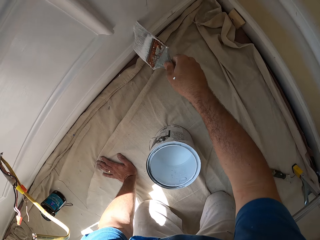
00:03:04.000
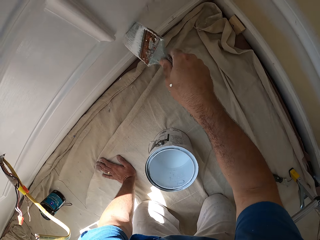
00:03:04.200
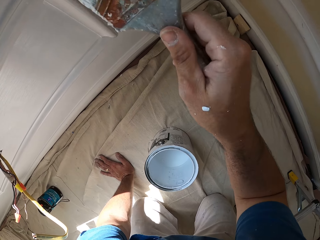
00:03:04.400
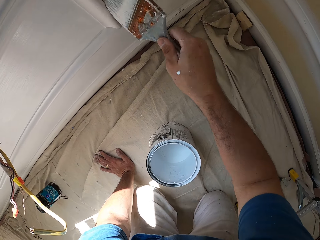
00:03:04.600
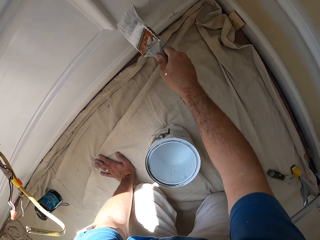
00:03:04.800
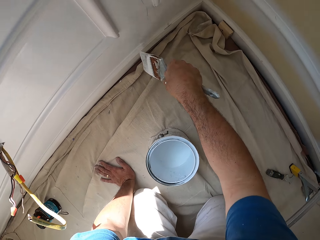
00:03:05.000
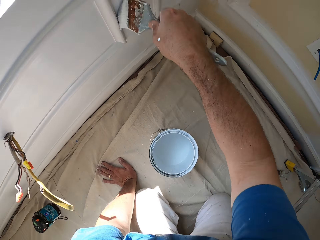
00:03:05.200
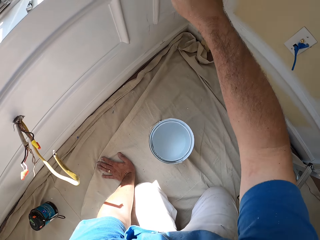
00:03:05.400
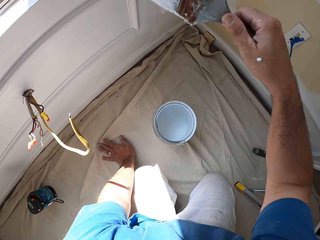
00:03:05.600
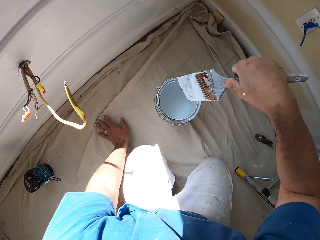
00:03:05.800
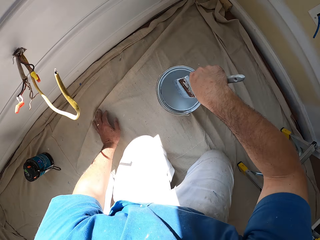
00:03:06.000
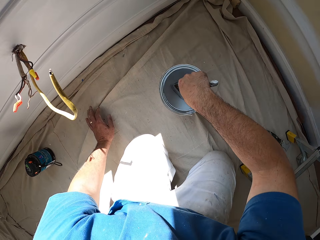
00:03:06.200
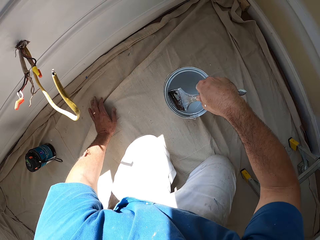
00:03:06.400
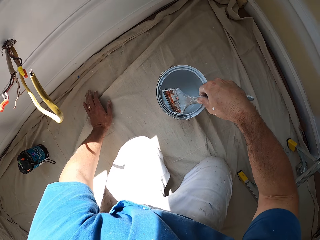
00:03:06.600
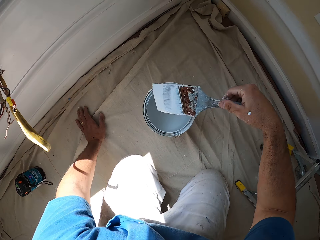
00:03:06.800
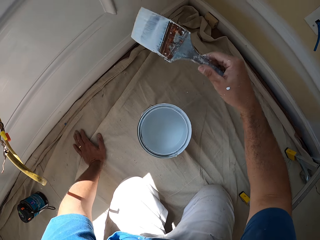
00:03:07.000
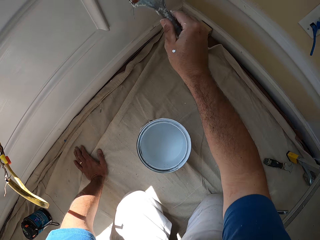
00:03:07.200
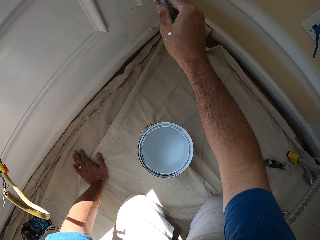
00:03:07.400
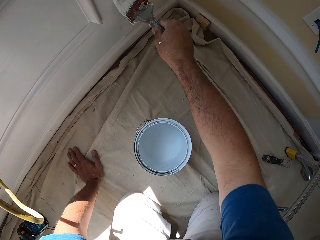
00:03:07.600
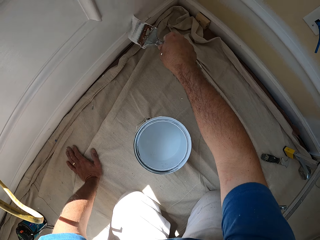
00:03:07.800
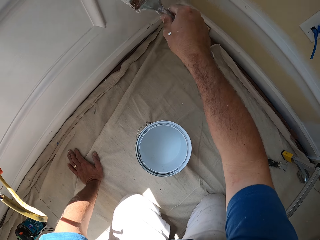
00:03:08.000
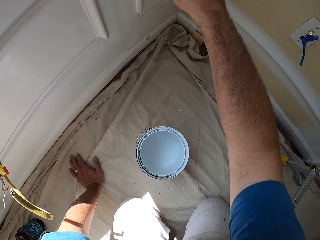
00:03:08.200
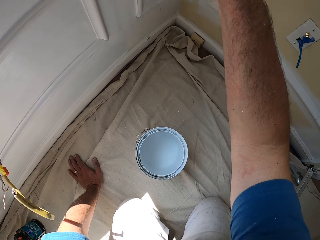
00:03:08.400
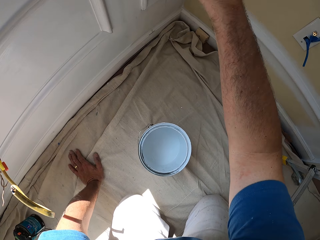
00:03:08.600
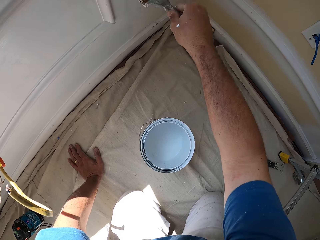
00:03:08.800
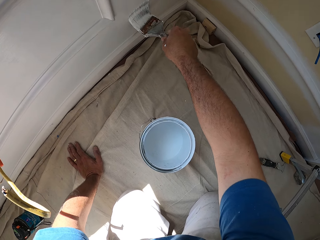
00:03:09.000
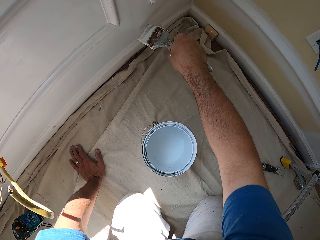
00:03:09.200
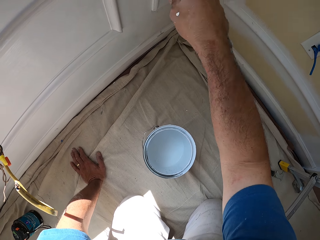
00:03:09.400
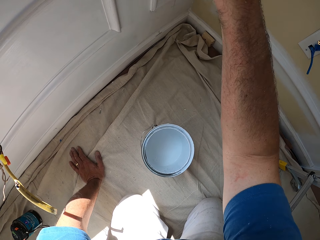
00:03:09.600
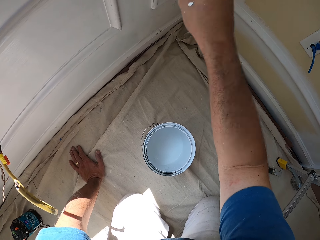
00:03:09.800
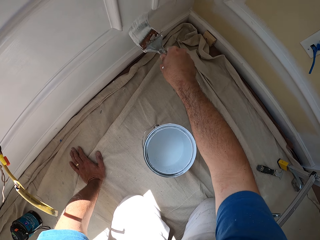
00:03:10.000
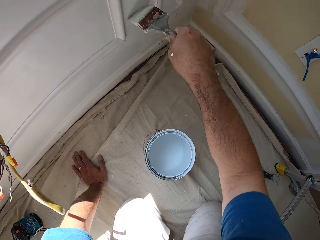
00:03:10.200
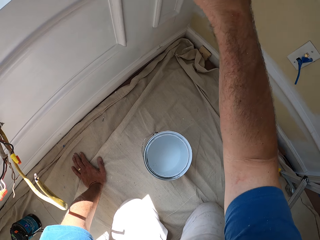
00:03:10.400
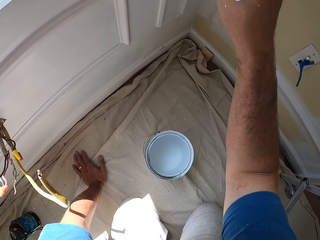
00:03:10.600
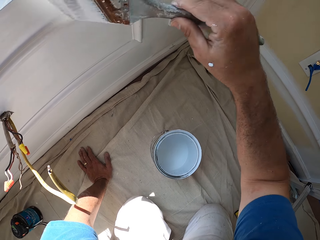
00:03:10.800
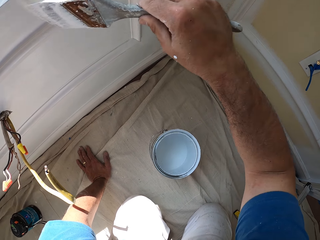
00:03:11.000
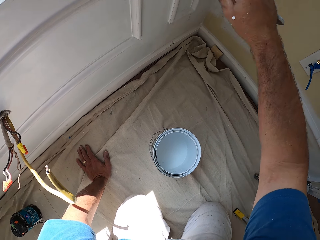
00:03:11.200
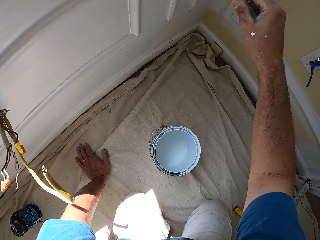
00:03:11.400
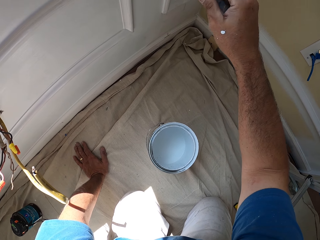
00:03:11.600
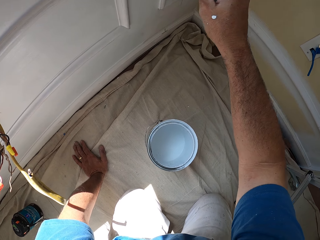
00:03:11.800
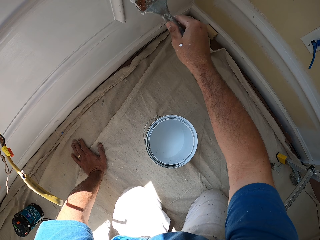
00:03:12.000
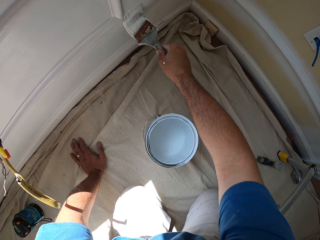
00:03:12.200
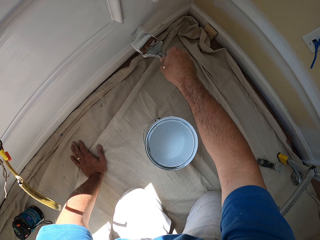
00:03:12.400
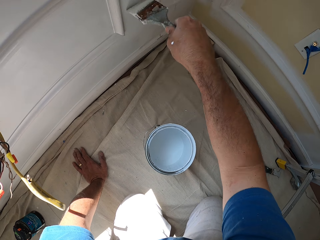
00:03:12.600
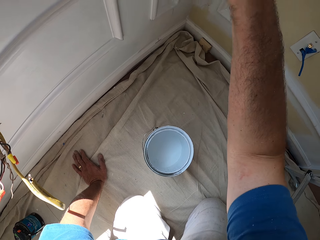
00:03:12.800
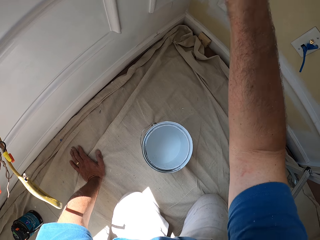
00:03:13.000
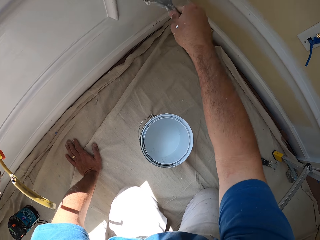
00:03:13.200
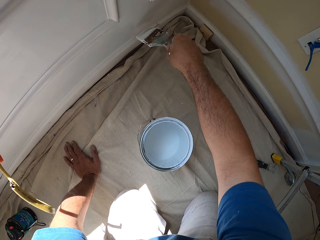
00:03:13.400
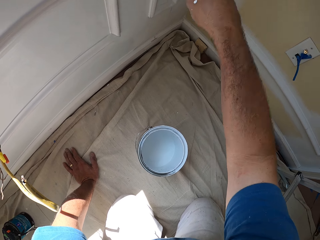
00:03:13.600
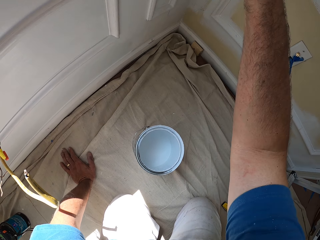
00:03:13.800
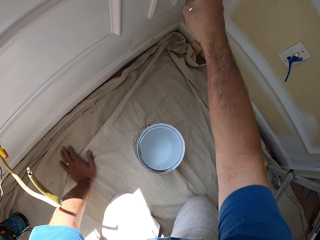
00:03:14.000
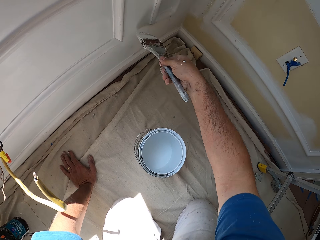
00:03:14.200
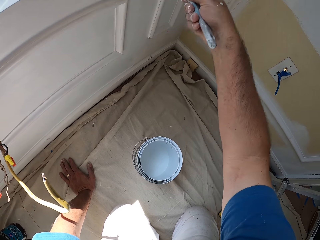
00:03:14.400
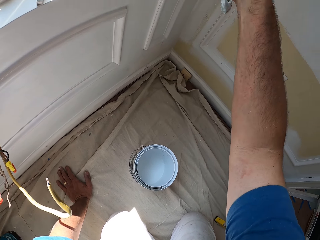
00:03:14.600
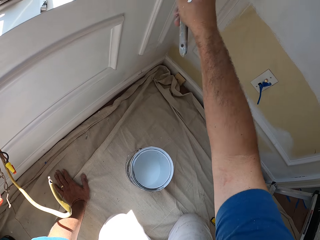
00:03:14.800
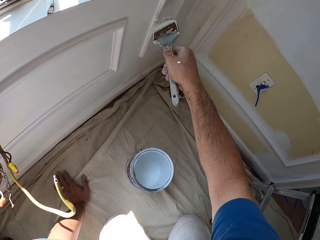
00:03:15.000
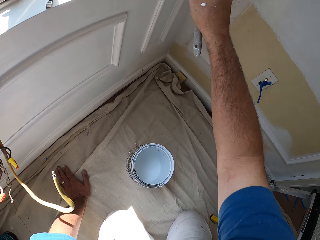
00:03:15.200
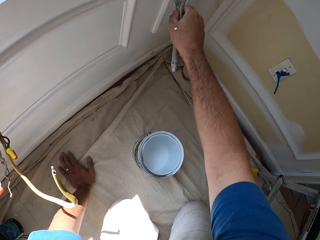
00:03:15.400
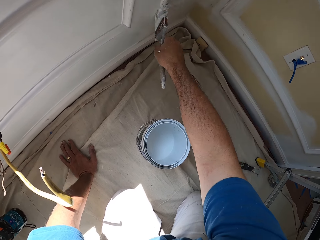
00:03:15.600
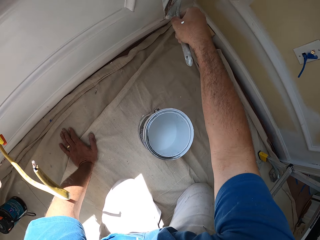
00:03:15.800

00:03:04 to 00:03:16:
The camera wearer scoops up paint with the paint brush from the paint can. They paint a part of the wall with the paint brush.

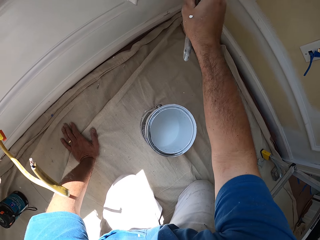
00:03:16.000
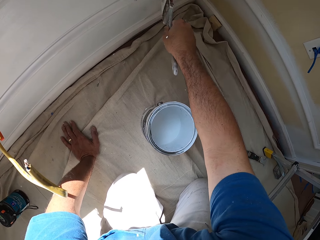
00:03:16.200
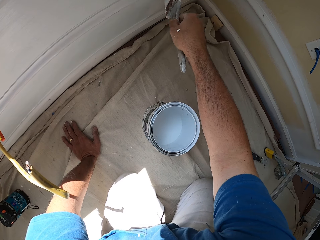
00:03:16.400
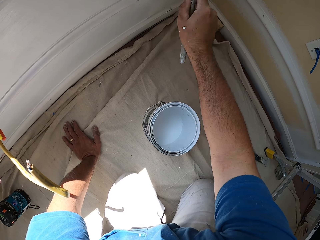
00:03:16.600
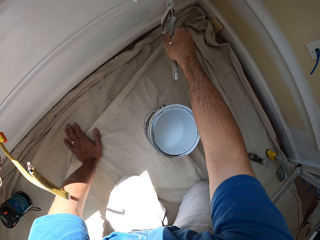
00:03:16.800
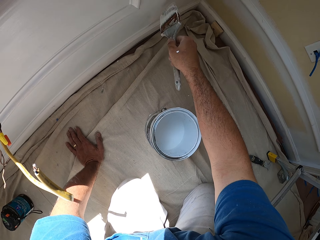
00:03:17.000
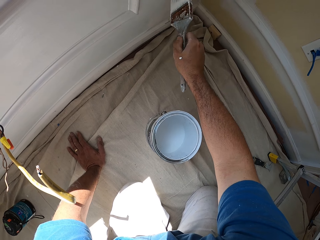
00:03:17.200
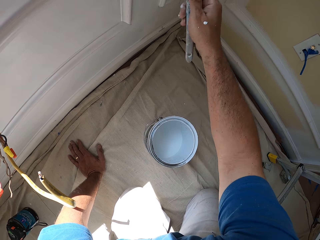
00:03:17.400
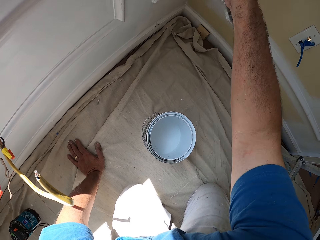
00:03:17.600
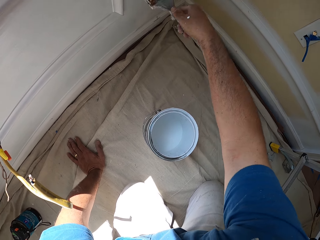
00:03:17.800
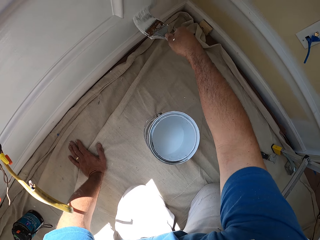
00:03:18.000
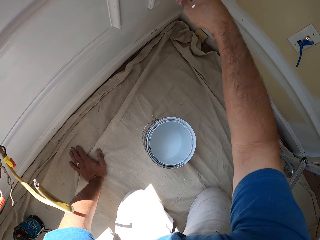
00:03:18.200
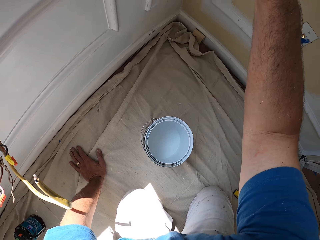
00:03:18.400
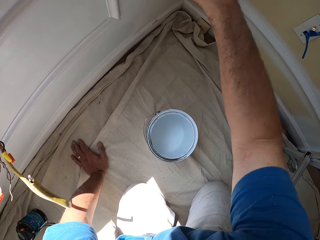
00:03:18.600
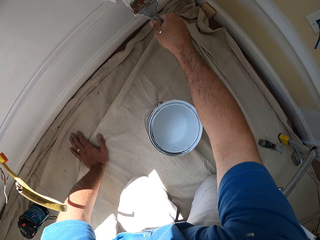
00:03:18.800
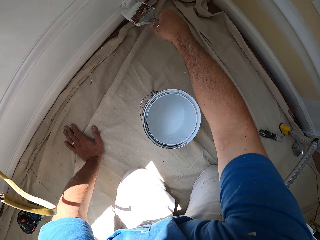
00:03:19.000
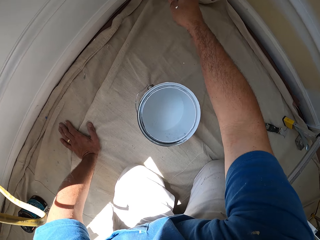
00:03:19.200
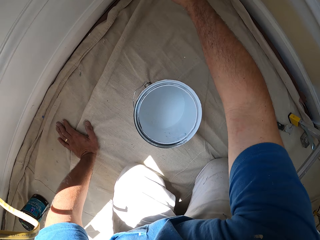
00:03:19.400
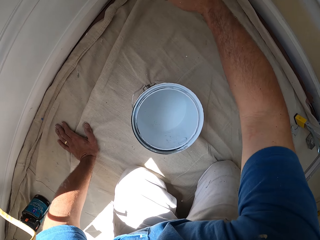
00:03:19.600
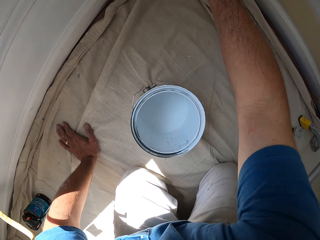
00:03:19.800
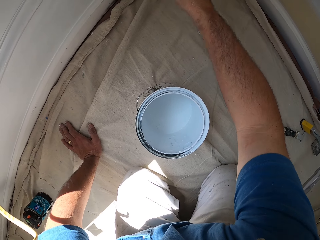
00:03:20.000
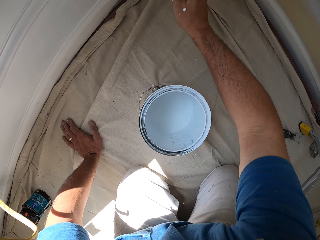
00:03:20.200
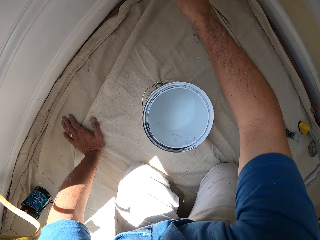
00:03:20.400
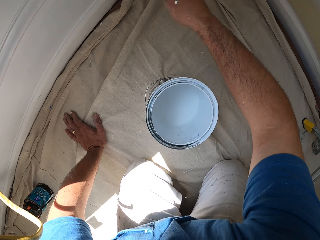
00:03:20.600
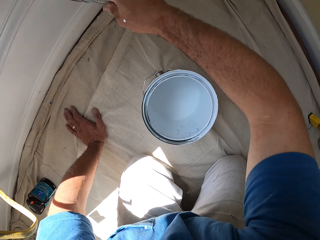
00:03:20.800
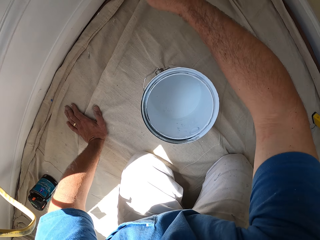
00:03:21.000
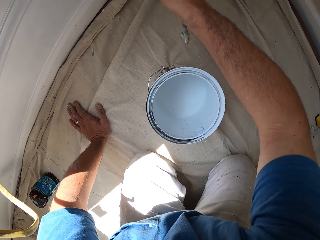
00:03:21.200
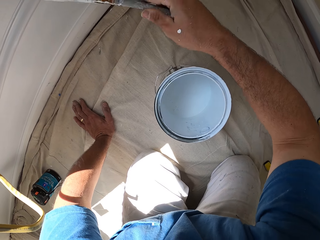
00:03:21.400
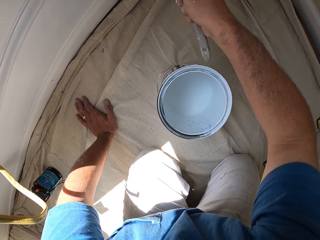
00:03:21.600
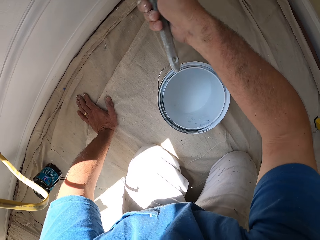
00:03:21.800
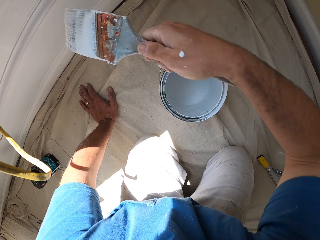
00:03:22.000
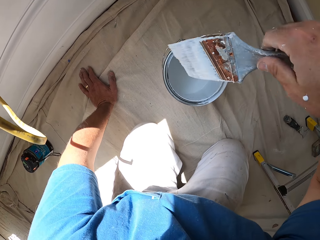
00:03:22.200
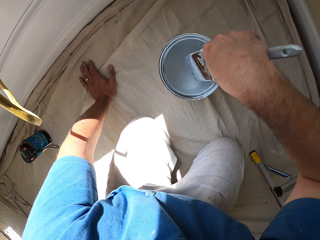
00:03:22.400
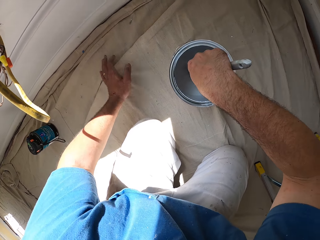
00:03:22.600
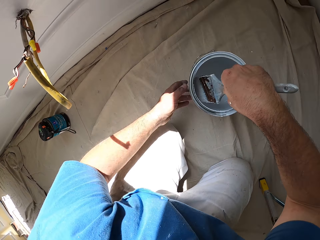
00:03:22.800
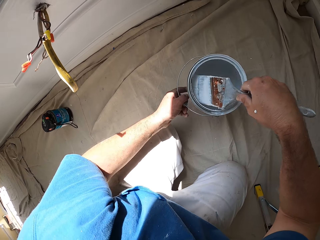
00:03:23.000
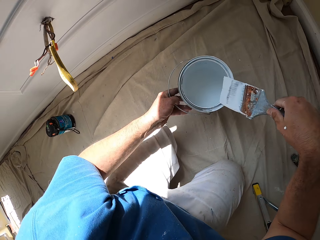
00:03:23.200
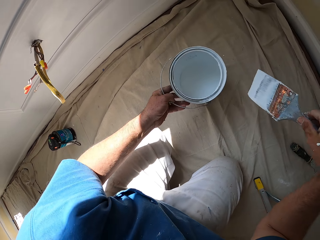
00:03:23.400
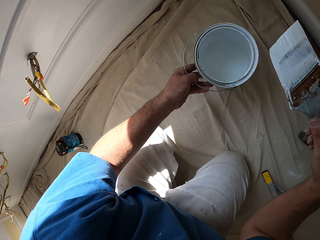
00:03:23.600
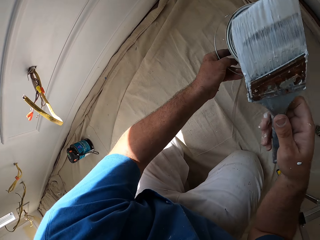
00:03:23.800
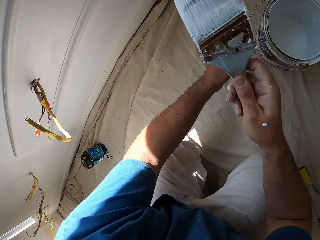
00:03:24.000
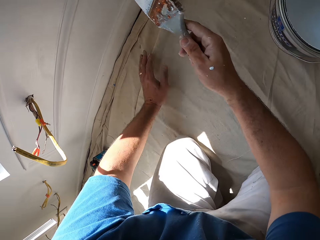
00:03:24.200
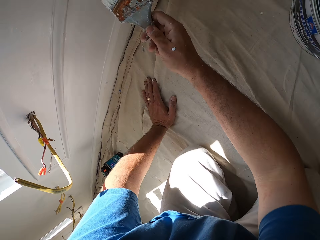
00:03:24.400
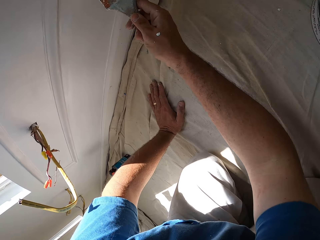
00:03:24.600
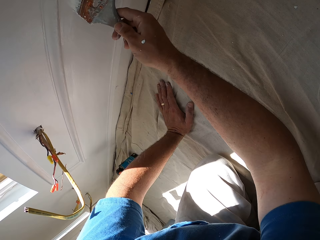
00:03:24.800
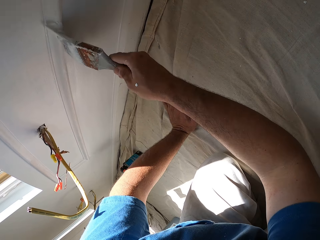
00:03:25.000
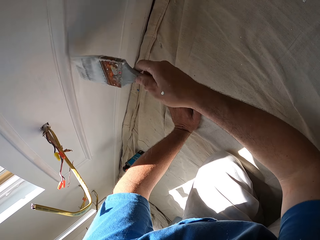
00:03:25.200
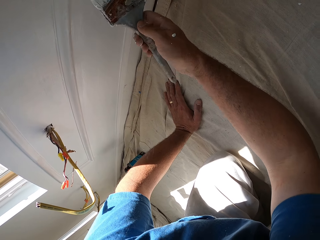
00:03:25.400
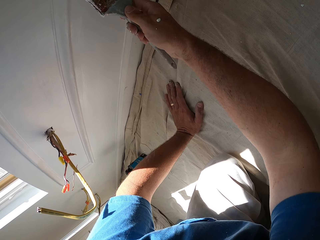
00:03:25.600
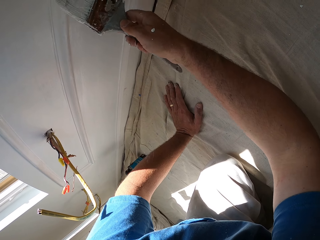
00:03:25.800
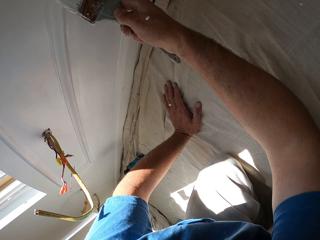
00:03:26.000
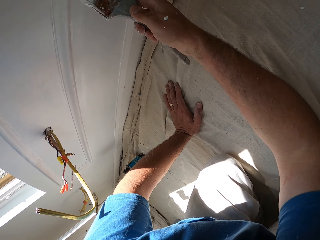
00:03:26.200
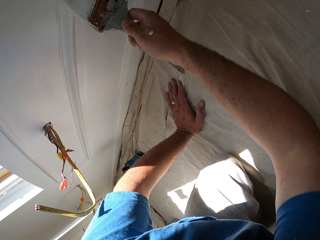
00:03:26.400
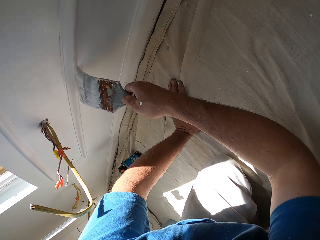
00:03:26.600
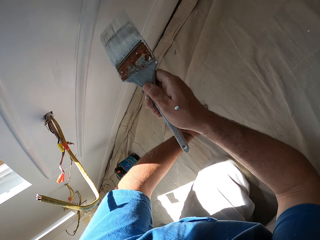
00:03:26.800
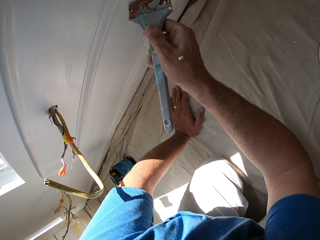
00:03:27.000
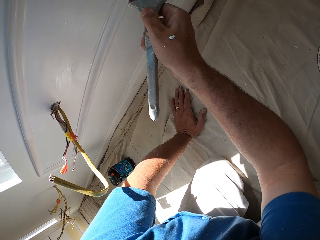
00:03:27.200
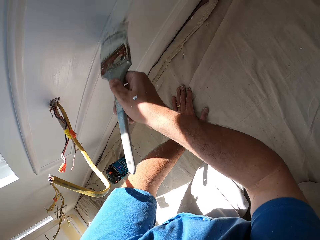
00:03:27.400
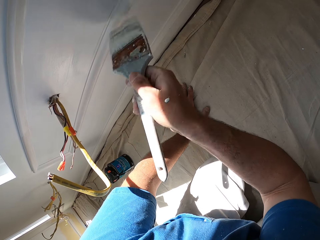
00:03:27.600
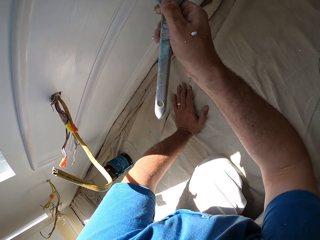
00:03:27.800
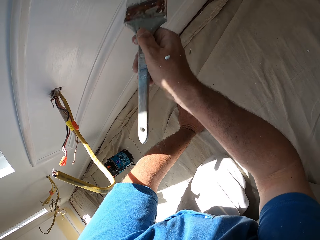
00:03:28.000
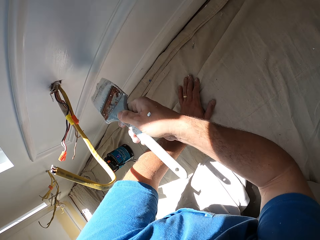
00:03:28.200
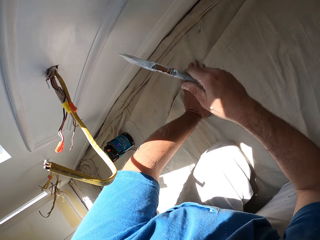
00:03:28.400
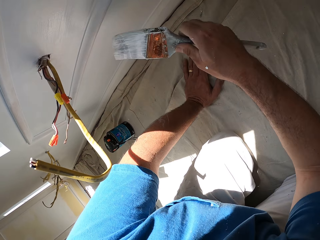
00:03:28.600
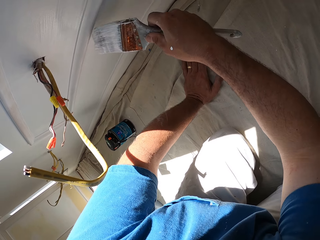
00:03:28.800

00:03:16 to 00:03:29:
The camera wearer scoops up paint with the paint brush from the paint can. He moves the paint can with his hand. He paints a part of the wall with the paint brush. He paints the baseboard with the paint brush.
